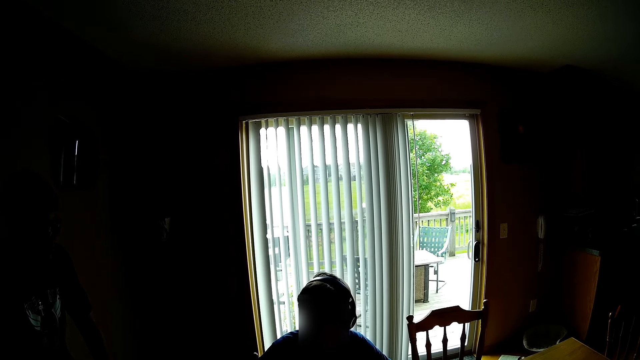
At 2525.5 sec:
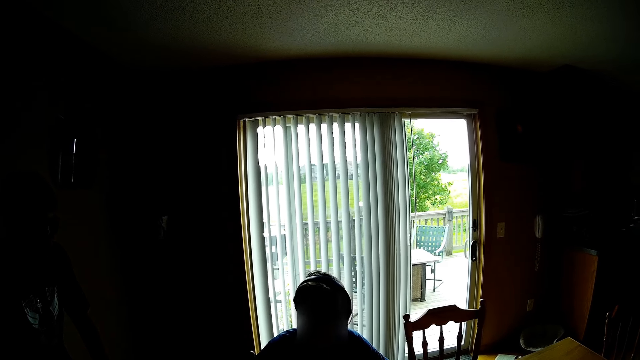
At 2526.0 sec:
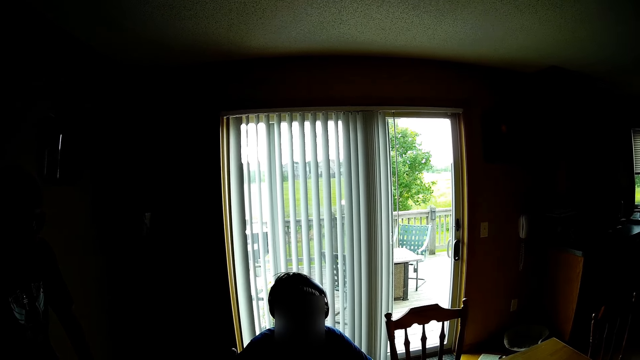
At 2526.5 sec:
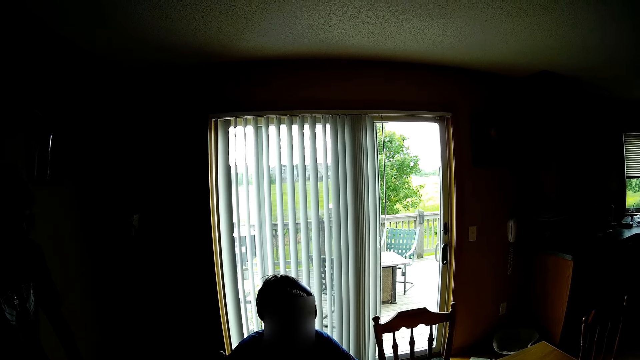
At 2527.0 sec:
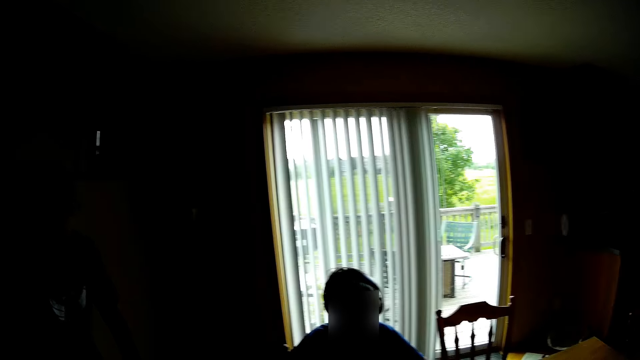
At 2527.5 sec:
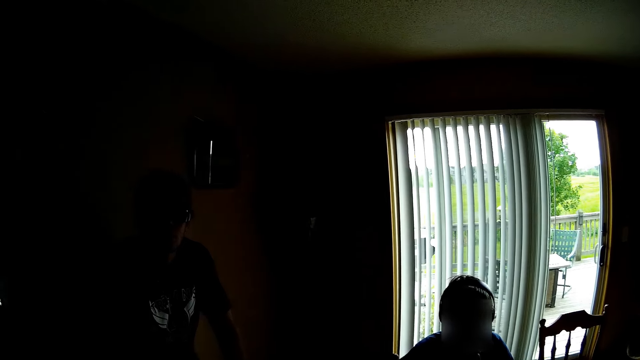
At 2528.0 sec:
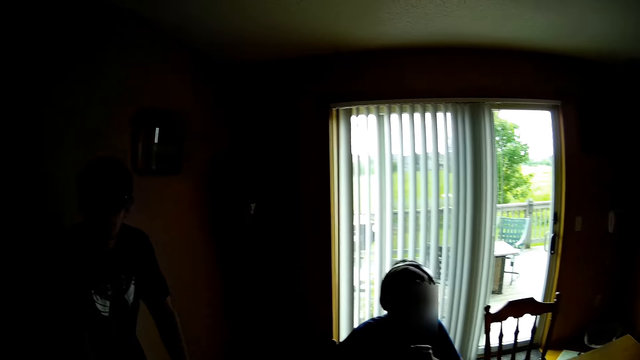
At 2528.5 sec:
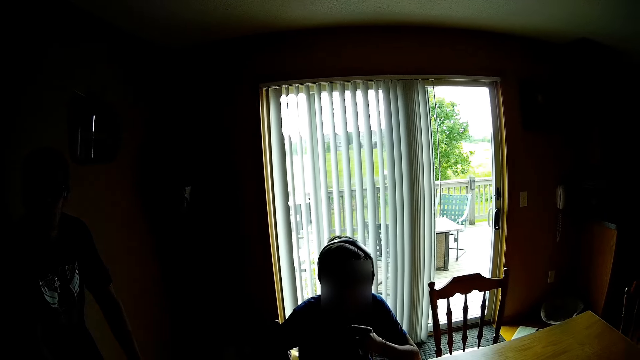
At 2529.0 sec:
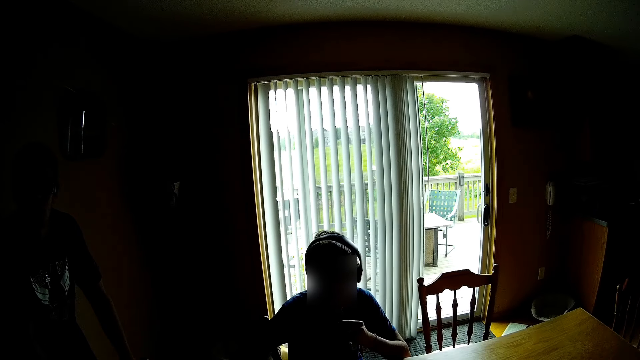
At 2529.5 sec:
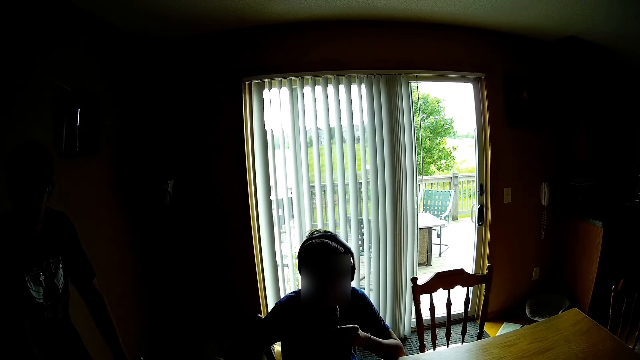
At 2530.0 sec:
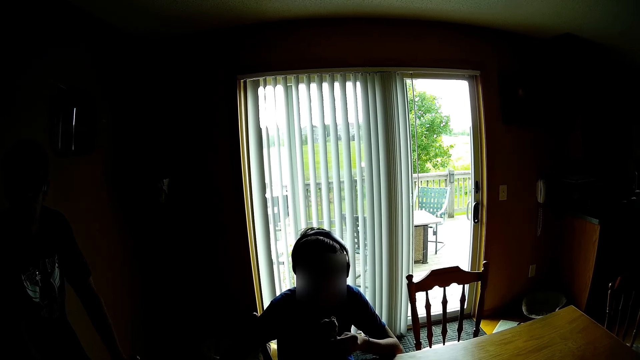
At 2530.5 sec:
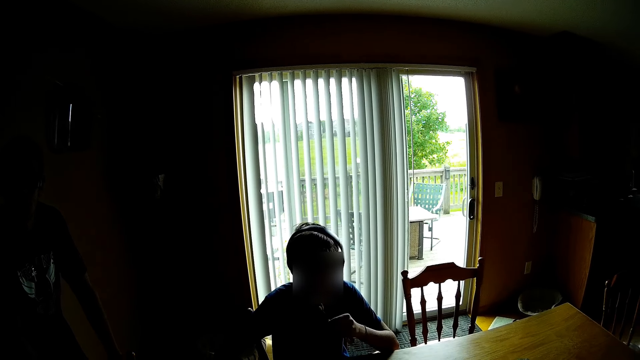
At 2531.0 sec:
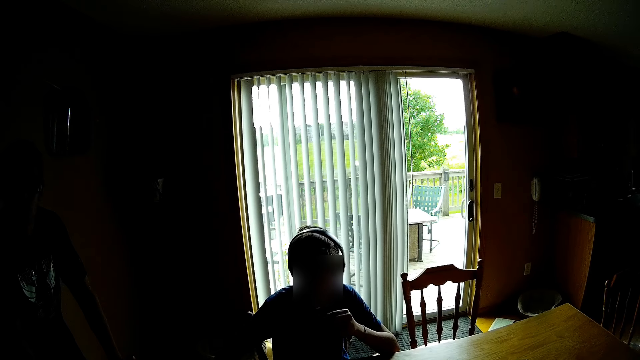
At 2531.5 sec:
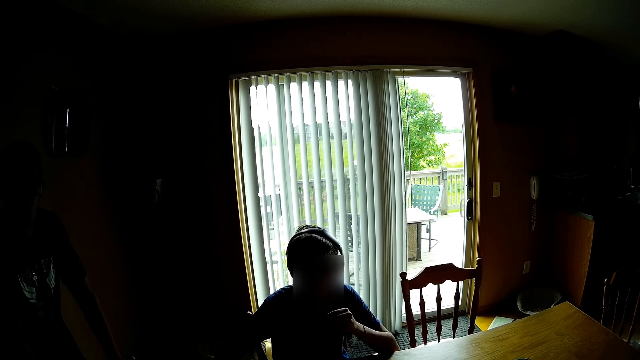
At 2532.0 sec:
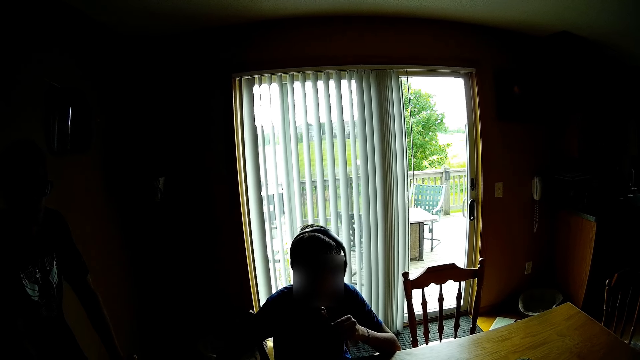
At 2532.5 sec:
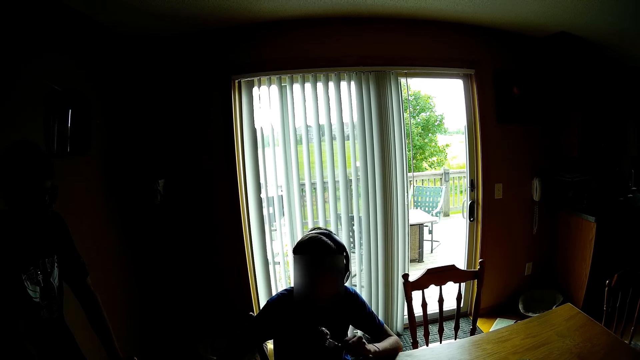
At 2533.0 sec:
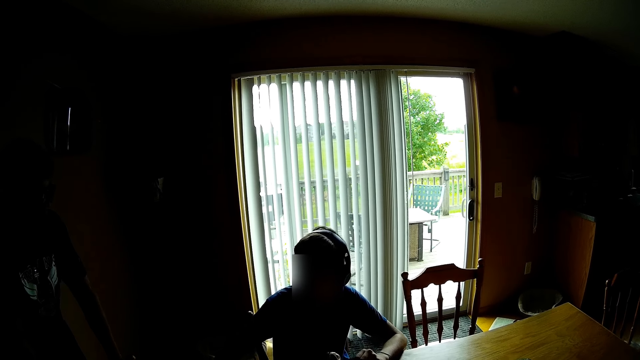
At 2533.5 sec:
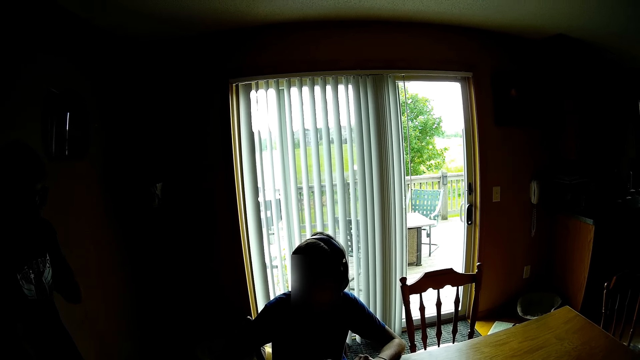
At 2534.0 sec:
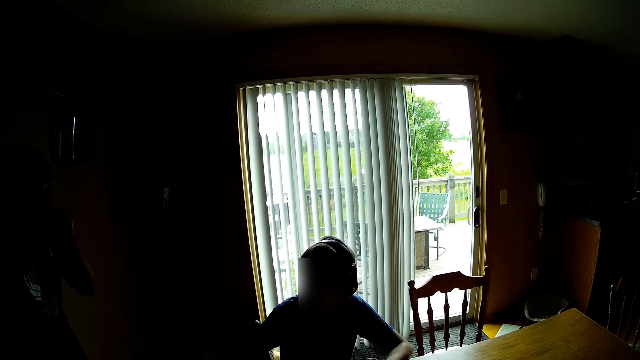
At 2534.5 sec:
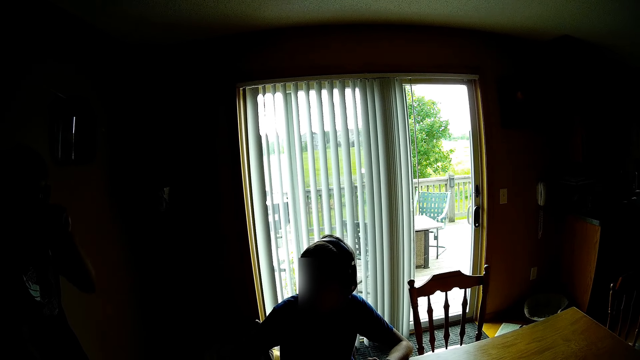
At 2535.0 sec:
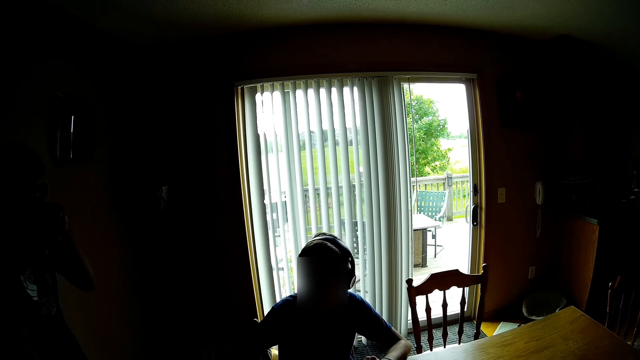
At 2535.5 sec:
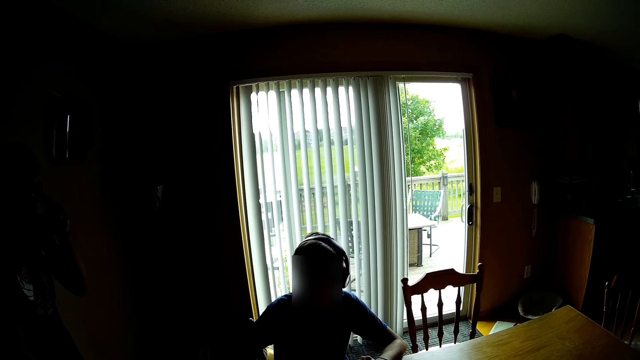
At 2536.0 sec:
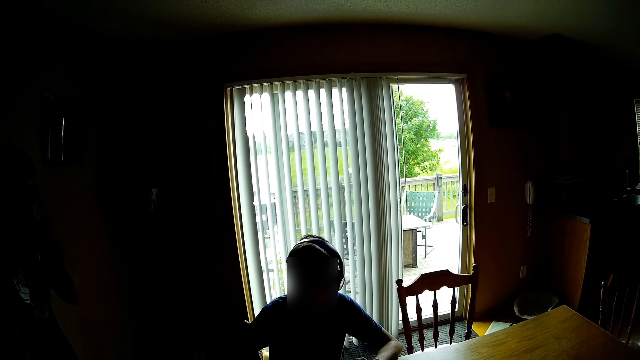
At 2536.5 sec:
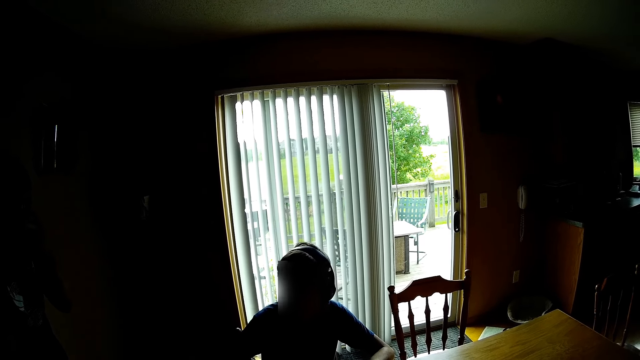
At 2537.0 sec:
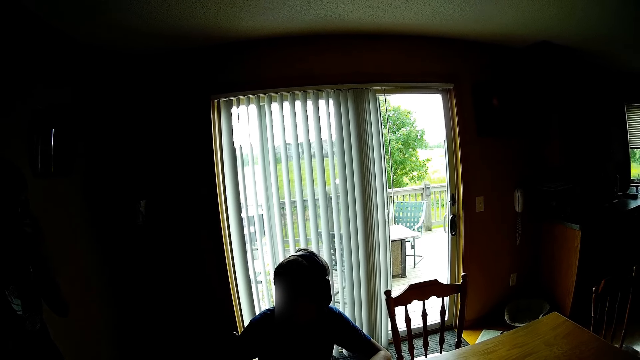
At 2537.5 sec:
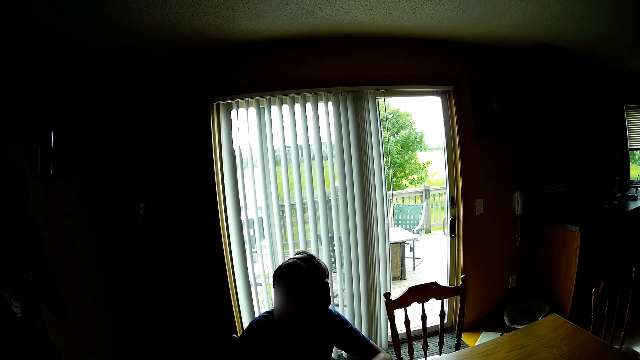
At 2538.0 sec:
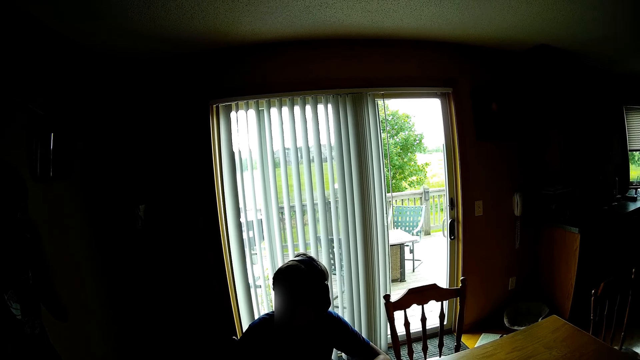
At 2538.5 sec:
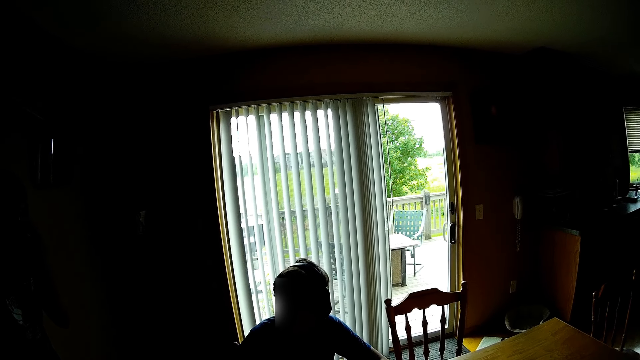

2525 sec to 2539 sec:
The camera wearer interacts with a person. They interact with the person and another person.

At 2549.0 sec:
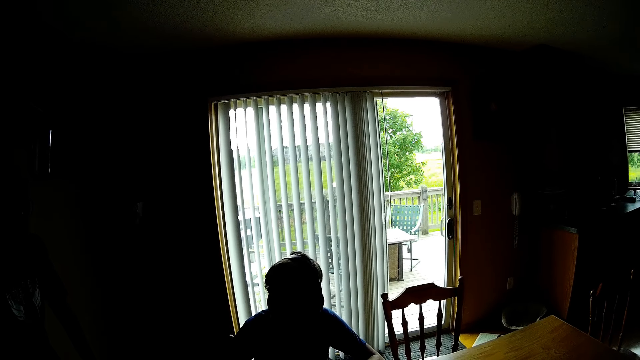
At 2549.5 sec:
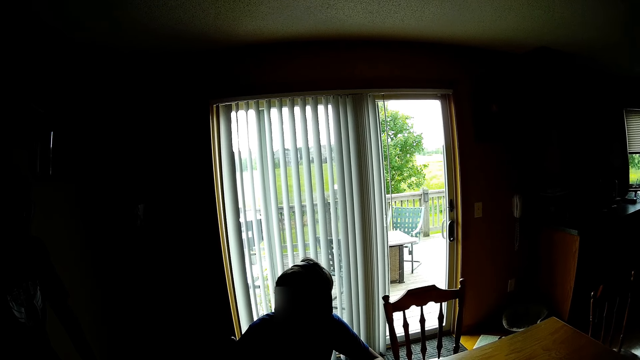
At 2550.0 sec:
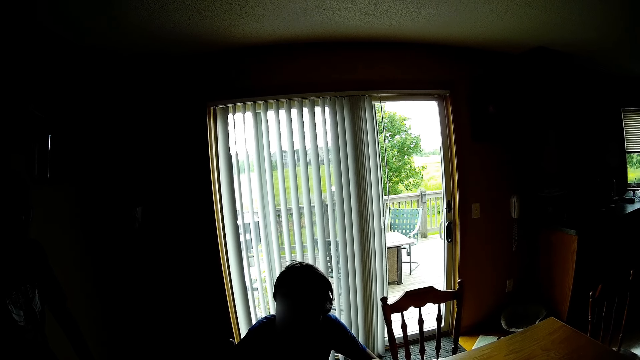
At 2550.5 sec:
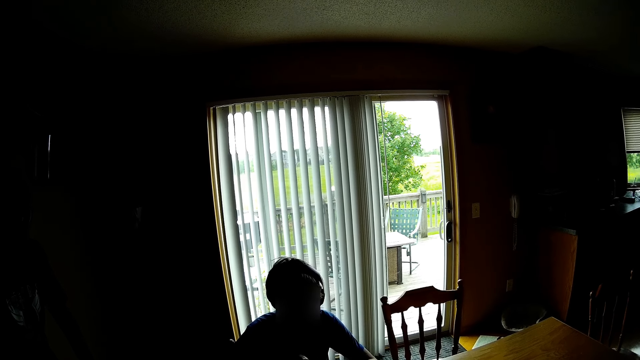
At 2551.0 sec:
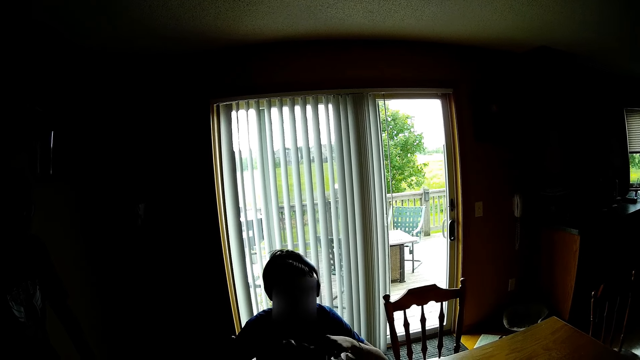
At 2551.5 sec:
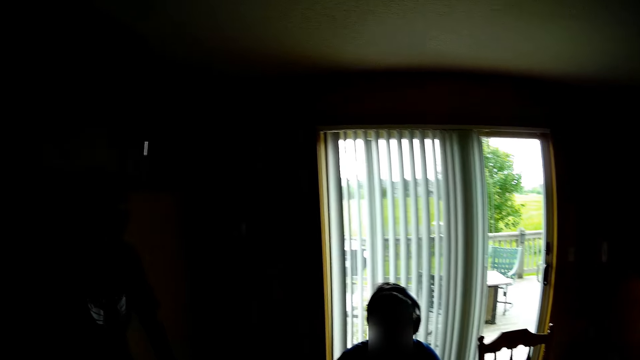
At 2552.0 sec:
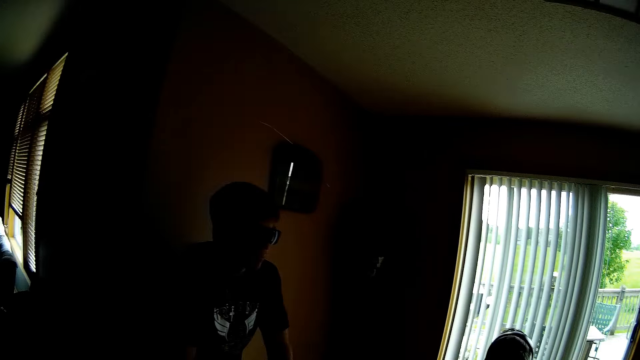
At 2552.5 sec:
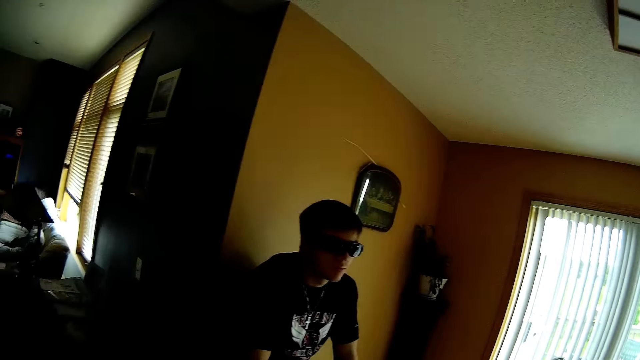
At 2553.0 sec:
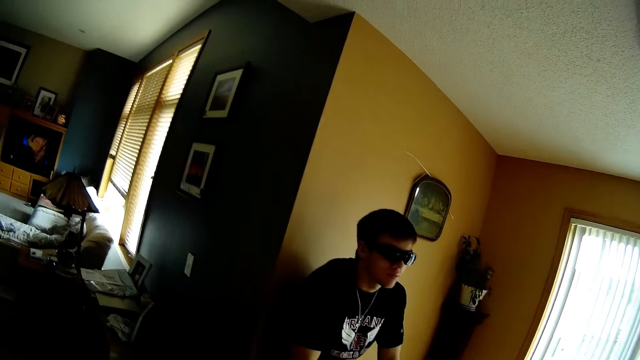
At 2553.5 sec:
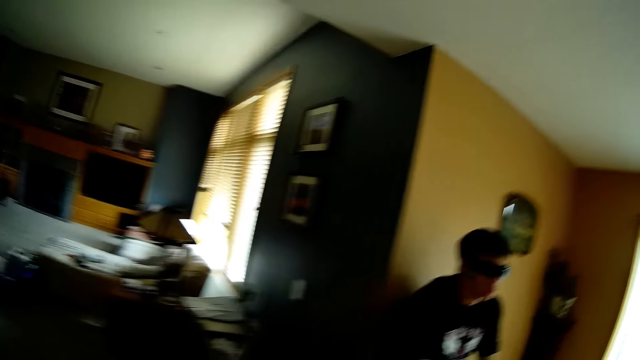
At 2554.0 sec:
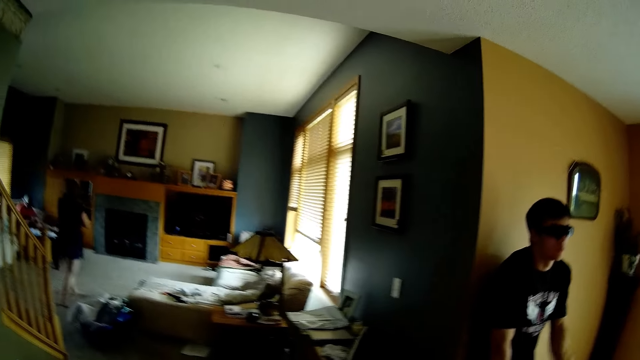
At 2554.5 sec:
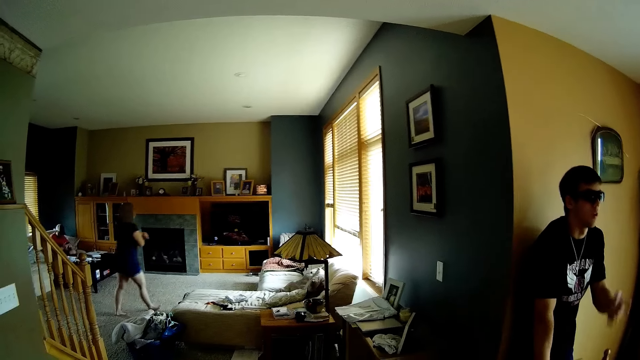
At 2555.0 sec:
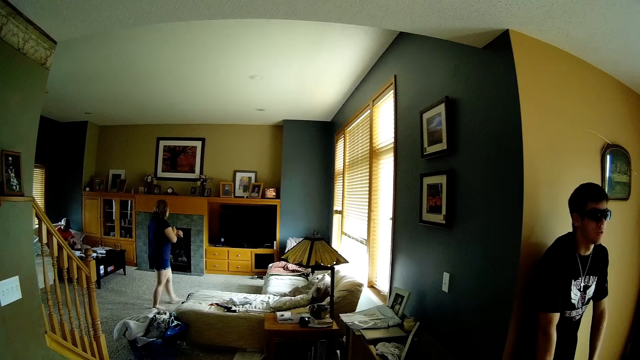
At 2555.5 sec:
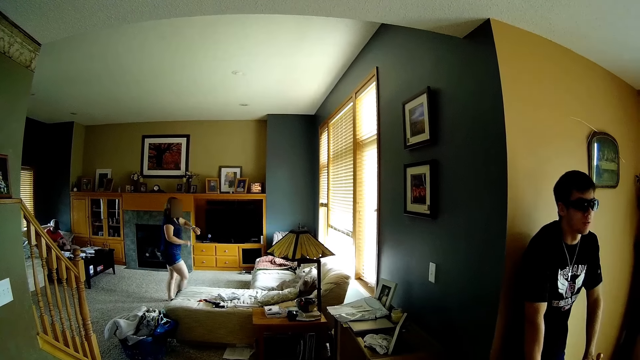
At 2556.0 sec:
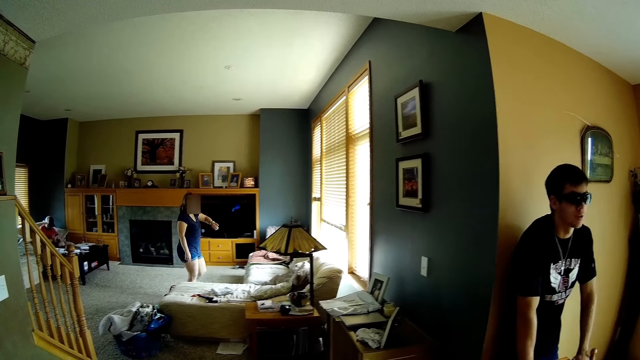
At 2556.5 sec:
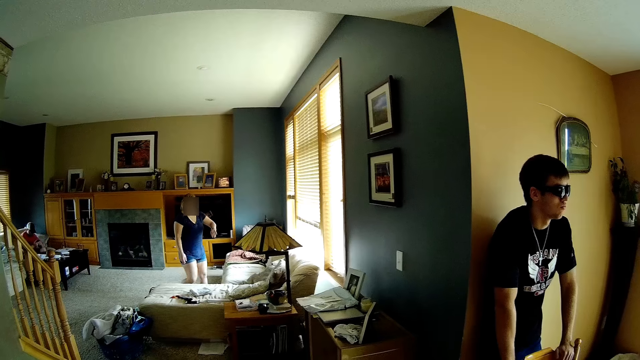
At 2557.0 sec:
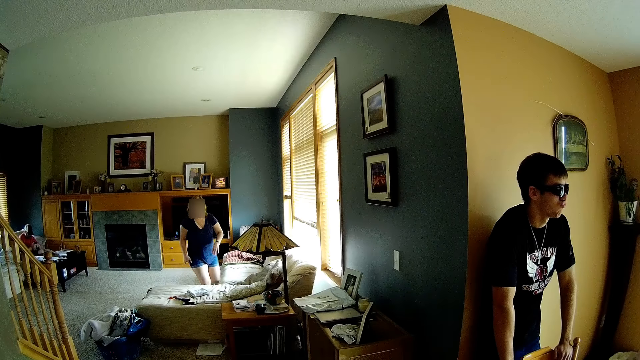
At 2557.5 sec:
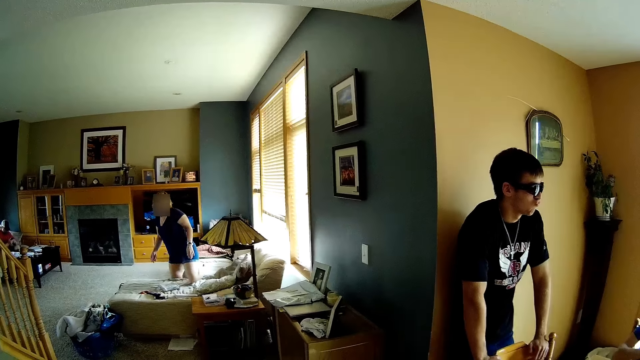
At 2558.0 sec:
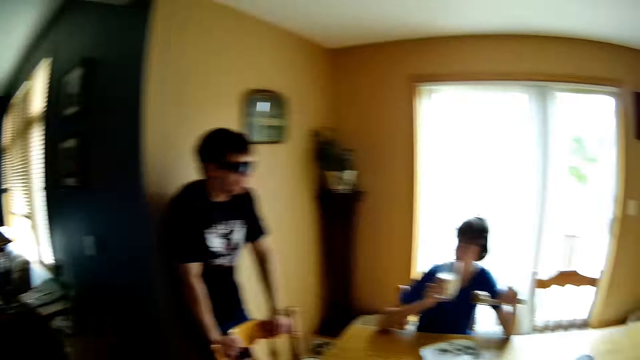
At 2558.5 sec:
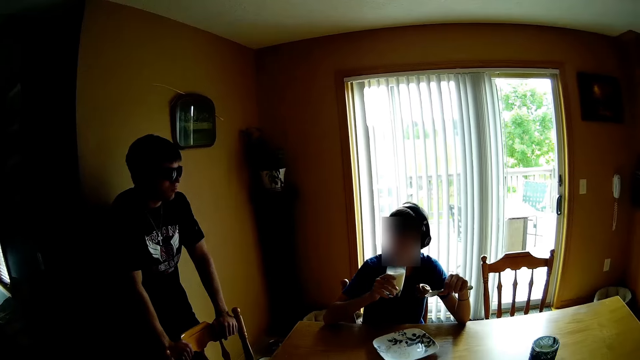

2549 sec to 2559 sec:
The camera wearer looks around.
